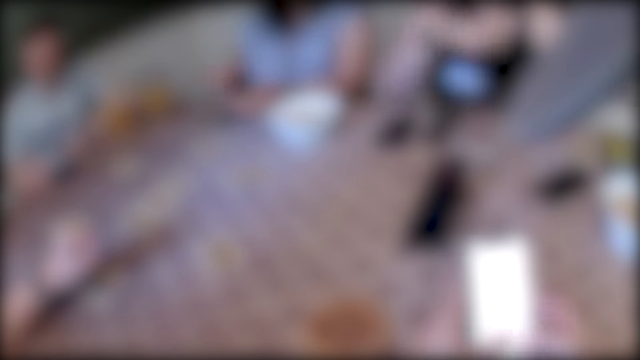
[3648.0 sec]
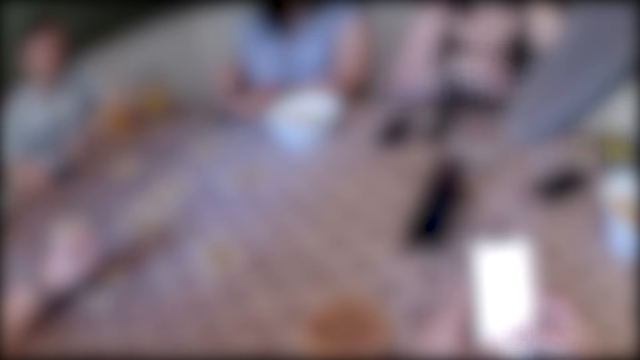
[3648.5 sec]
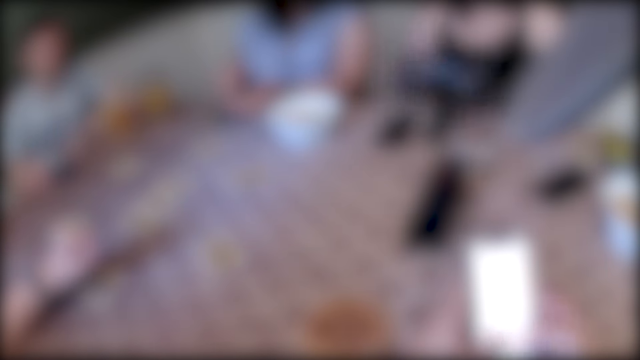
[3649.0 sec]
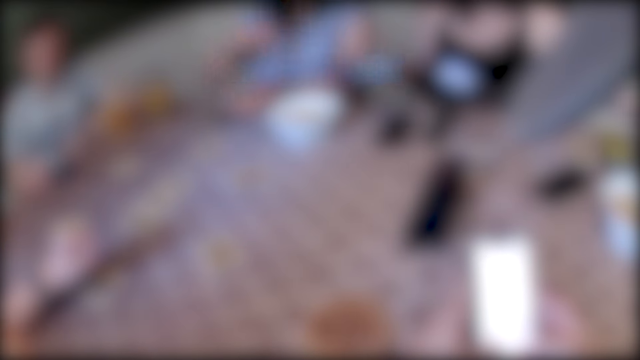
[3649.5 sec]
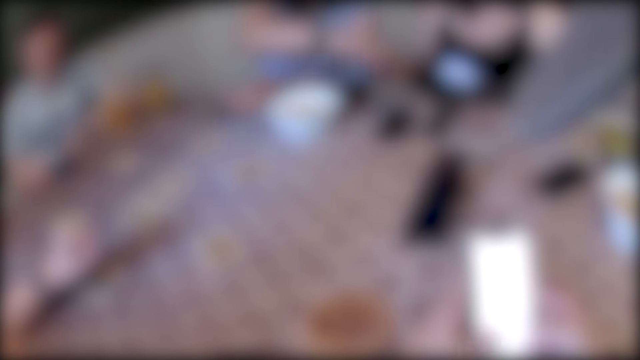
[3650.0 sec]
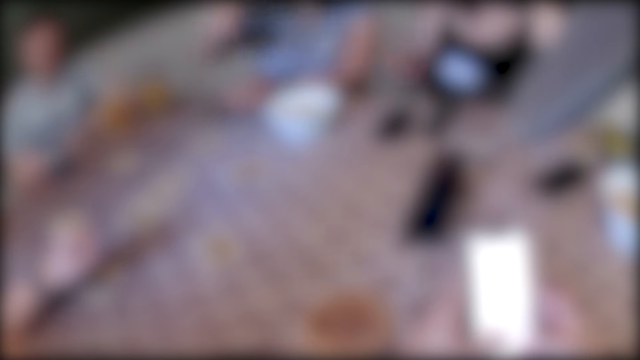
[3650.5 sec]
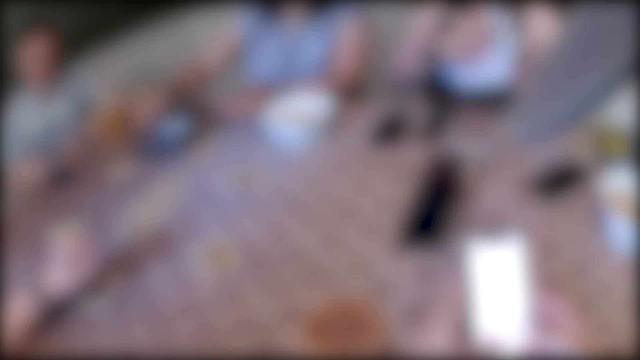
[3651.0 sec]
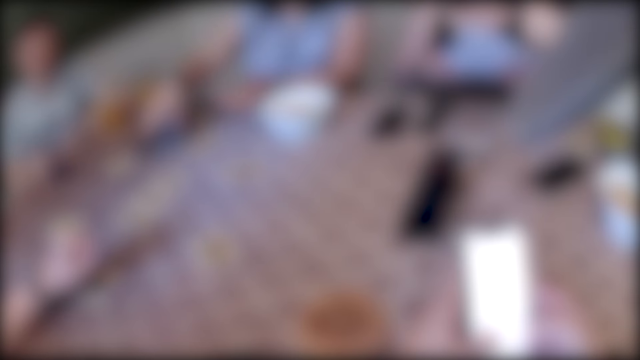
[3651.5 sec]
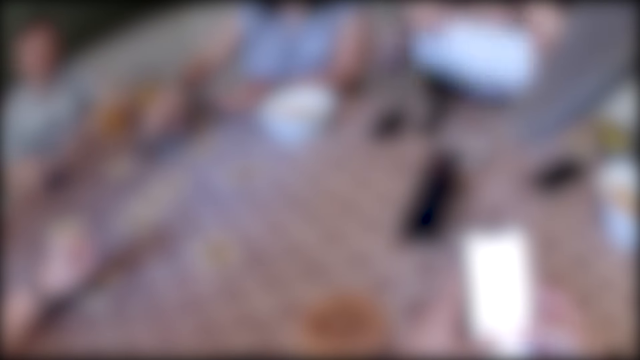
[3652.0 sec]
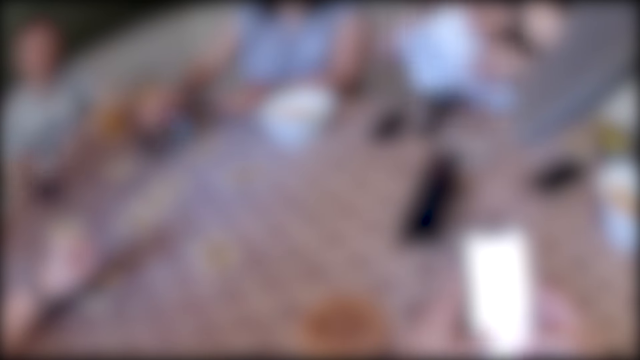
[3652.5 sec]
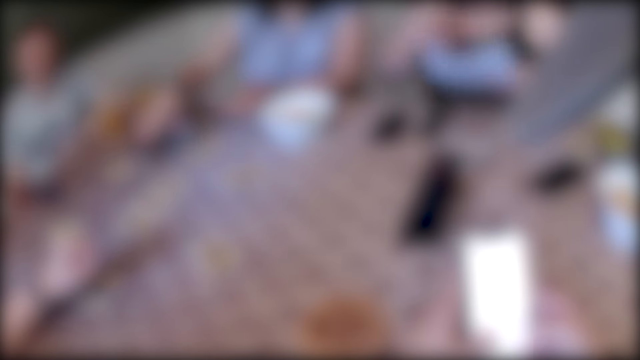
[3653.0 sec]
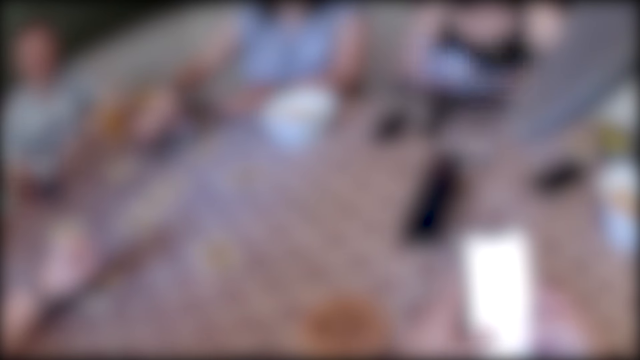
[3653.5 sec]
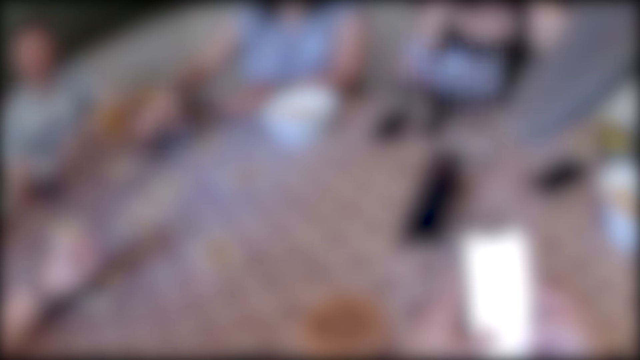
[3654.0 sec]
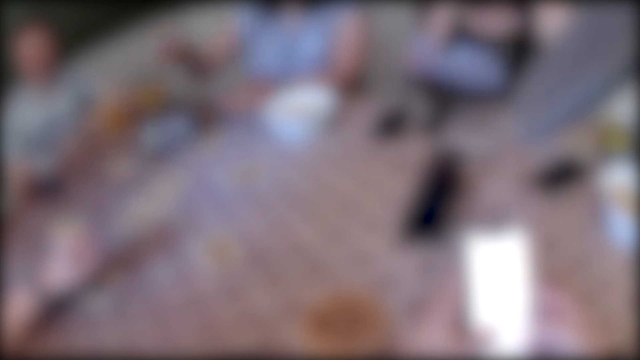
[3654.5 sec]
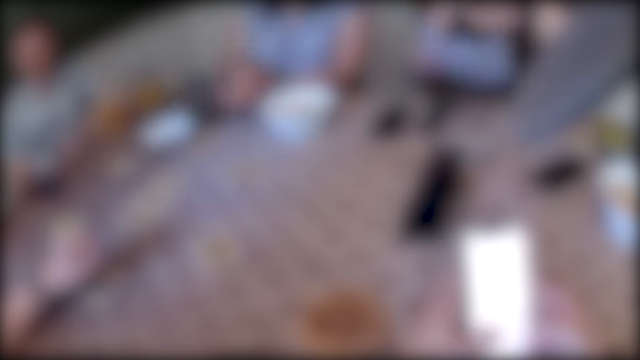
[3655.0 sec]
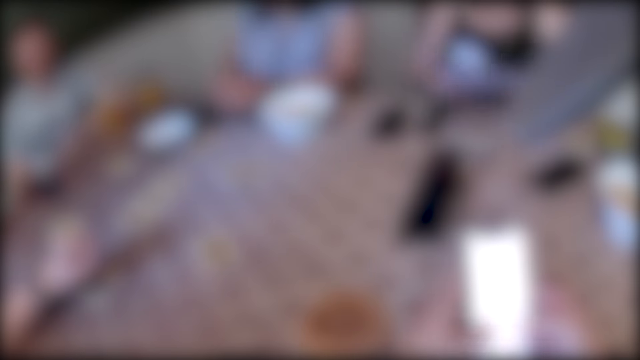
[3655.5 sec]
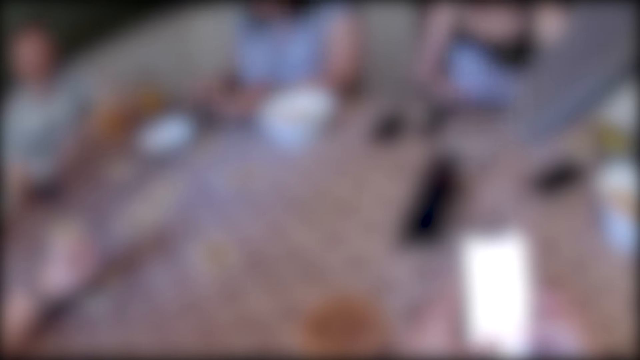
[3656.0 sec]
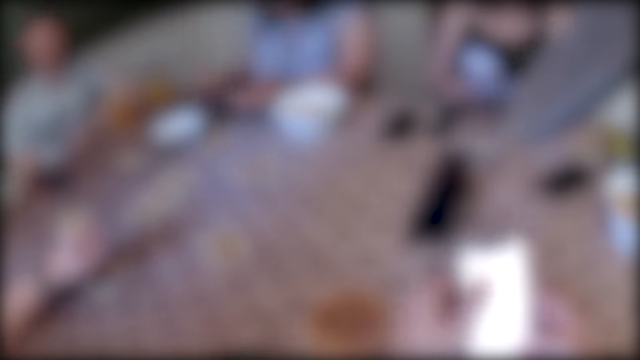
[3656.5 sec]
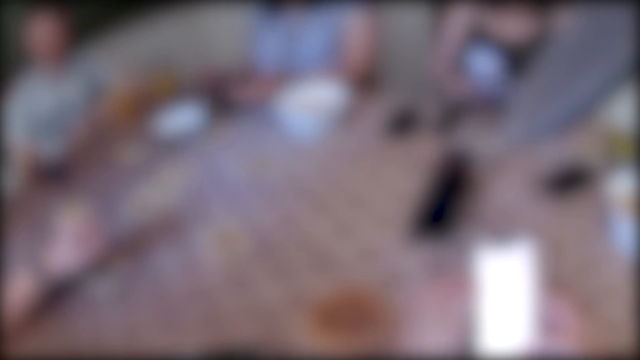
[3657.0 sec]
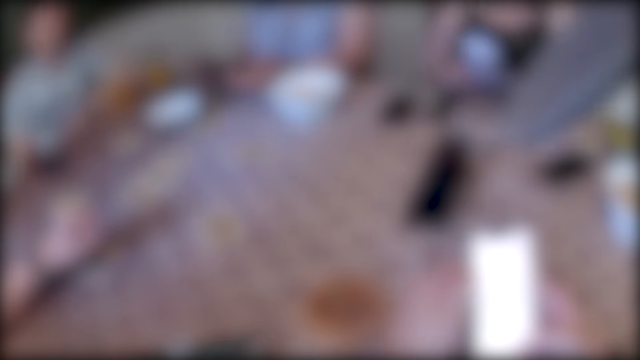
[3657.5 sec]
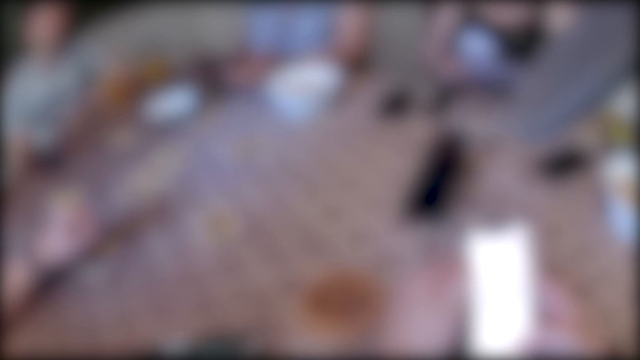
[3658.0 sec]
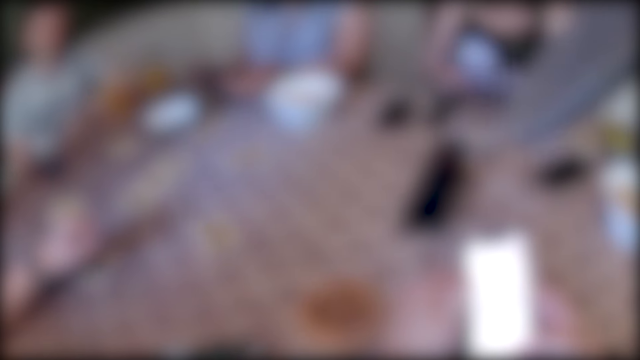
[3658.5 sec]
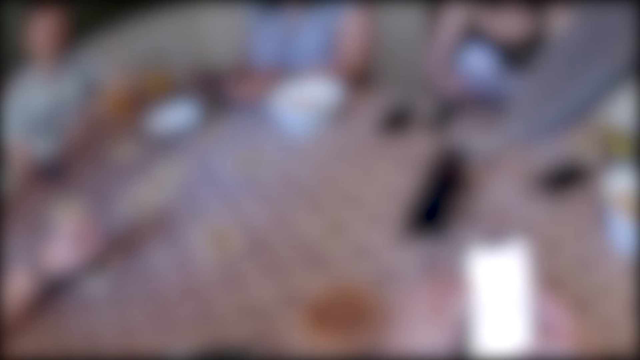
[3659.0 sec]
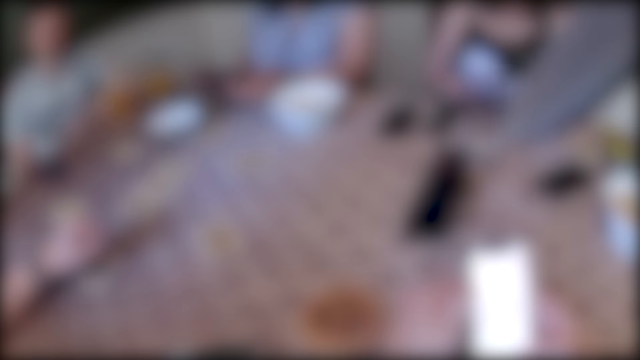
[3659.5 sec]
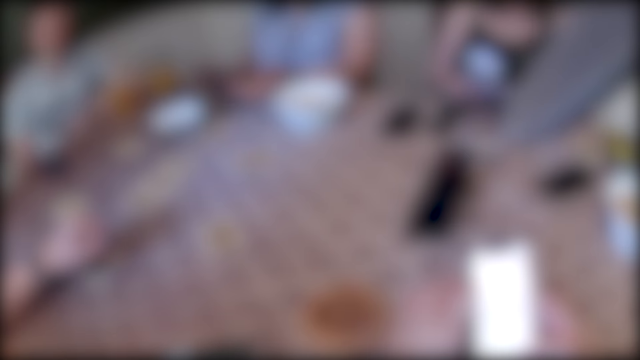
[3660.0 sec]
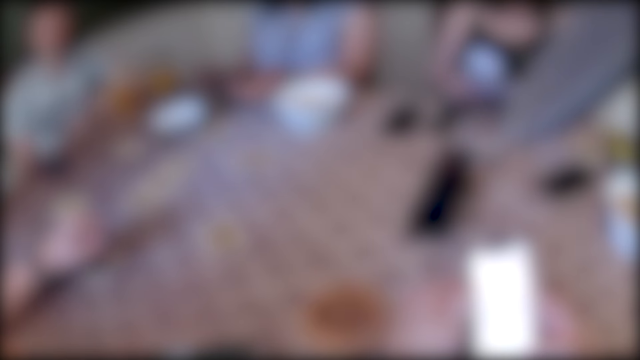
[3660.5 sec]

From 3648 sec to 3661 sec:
A woman gives a phone to another woman with her right hand. The first woman turns a paper in her hands. The other woman drops the phone on the table with her right hand. The other woman picks up the pamphlet from the table with her right hand and drops the pamphlet on the table with her right hand. The first woman reads the paper. The other woman reads the pamphlet.

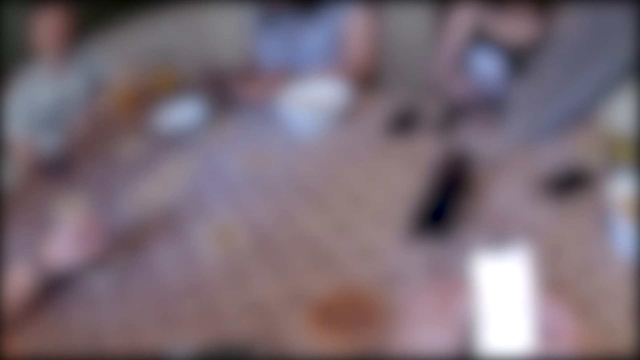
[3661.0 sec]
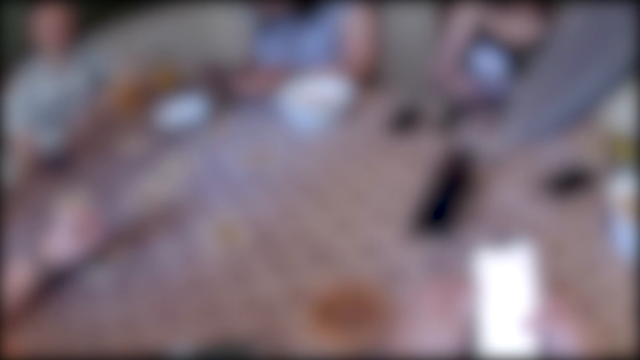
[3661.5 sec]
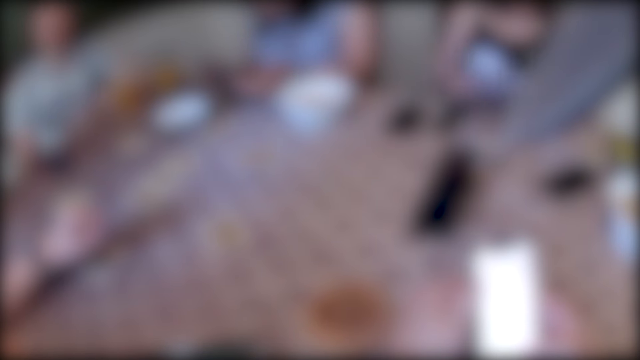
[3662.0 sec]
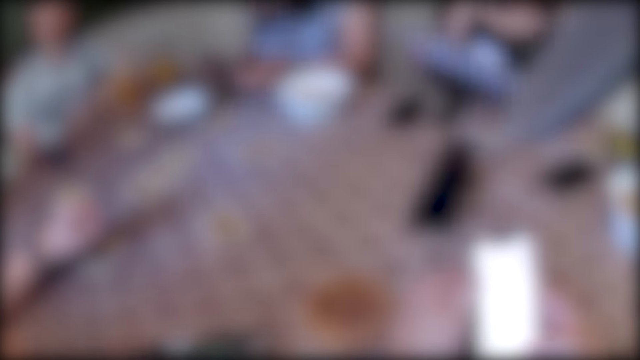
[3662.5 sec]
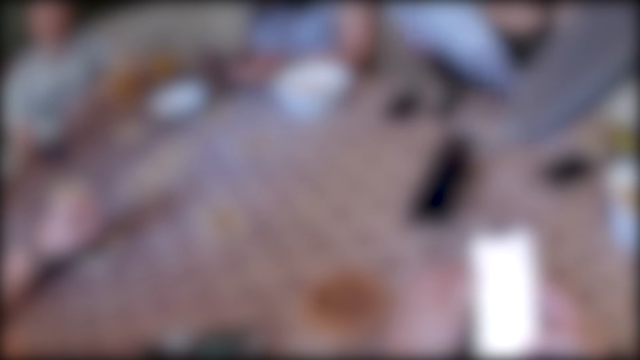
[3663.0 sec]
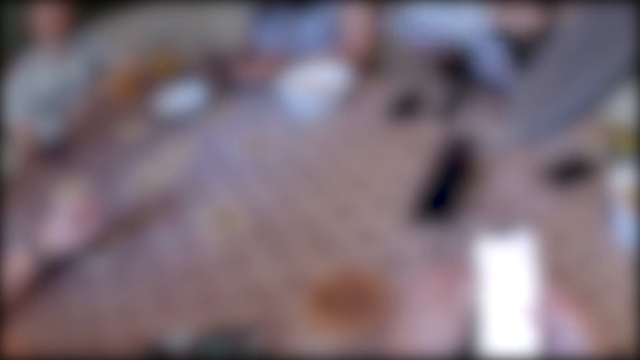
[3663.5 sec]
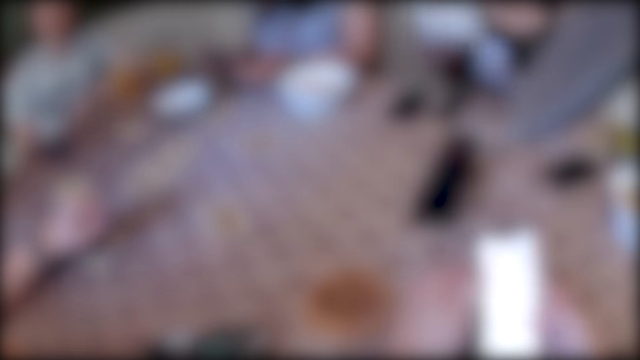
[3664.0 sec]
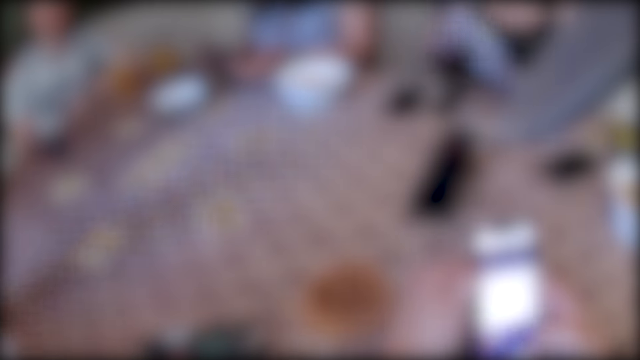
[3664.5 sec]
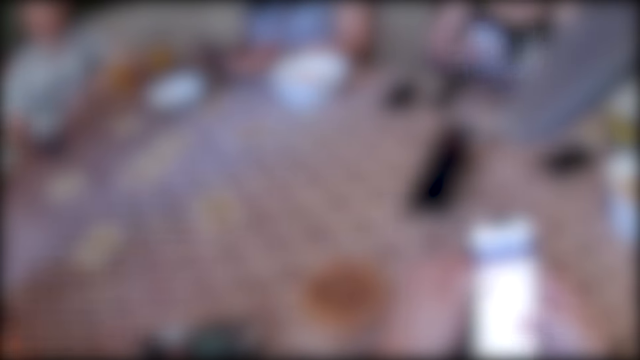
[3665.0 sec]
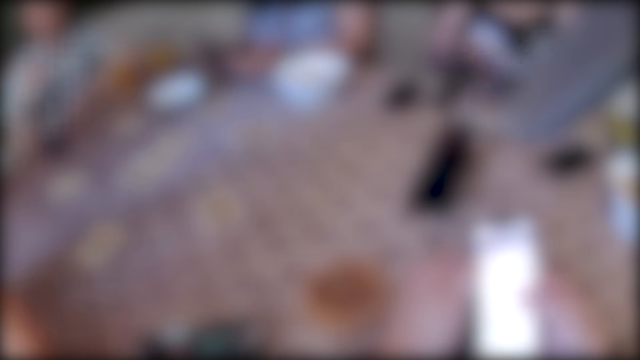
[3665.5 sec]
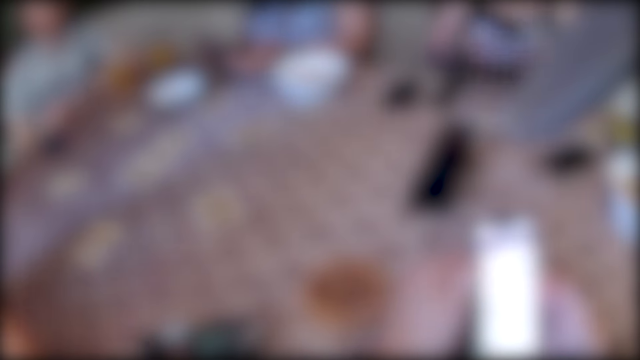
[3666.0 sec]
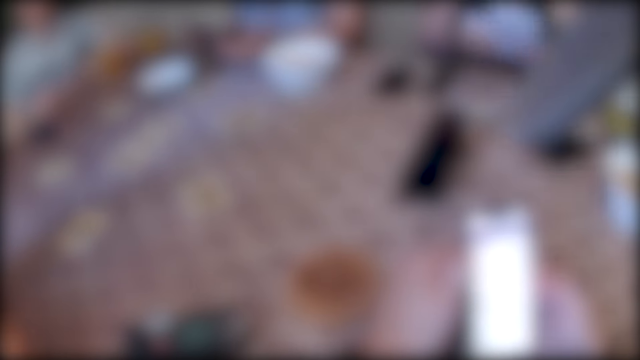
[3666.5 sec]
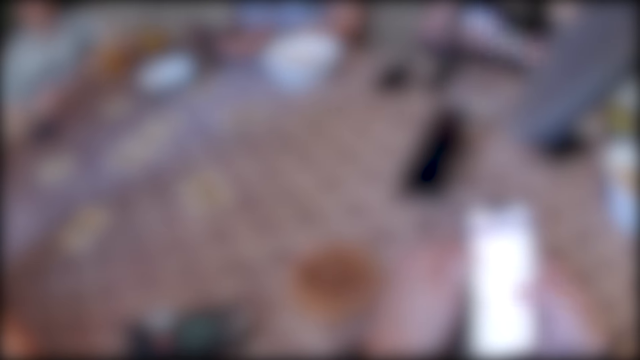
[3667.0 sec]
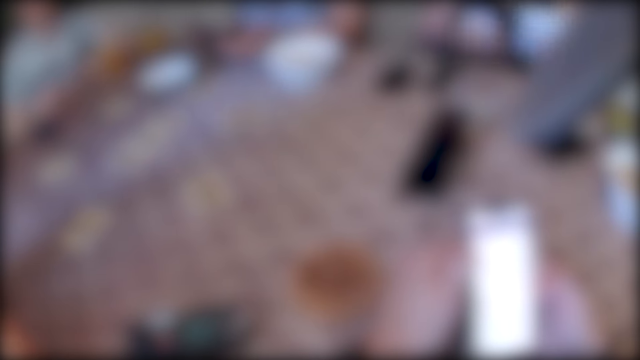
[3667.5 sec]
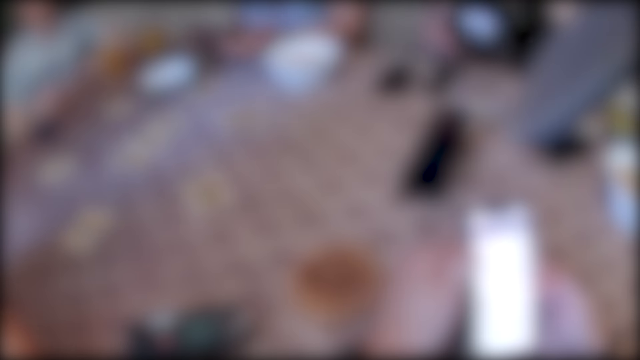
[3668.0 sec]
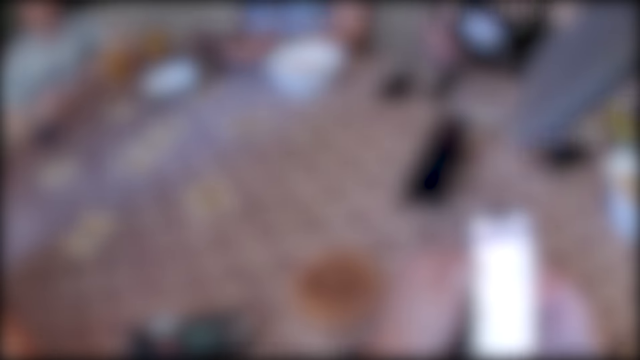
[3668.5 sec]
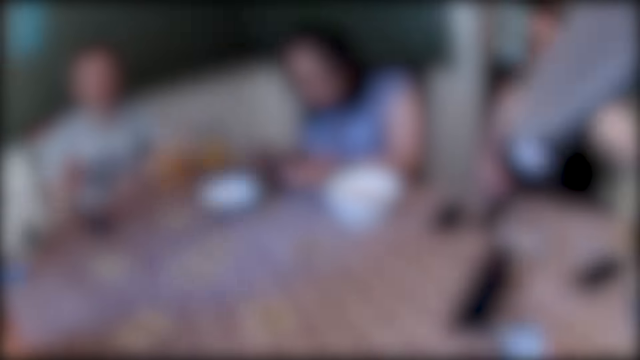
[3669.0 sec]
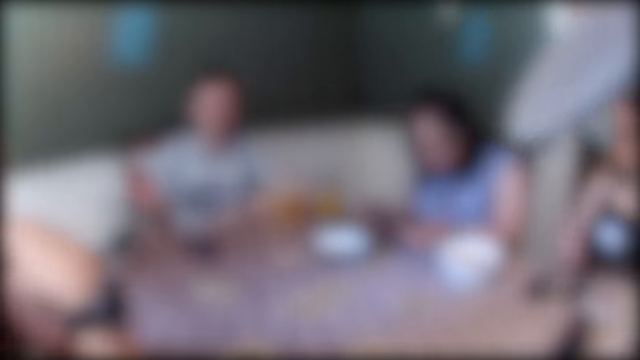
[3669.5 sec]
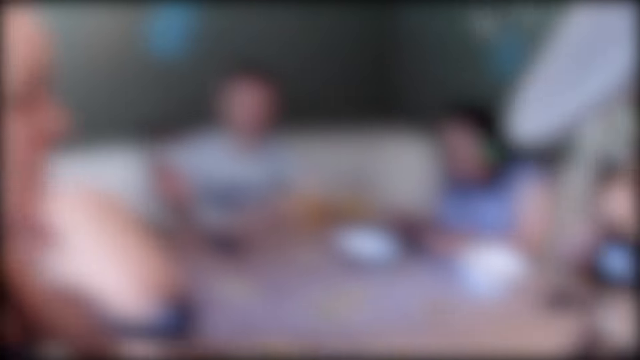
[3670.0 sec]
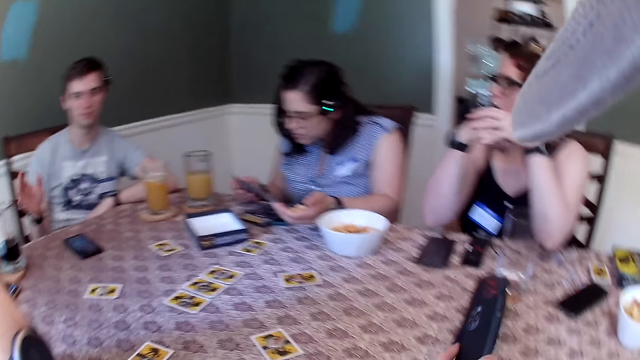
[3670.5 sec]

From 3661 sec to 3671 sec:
The woman folds the paper.
